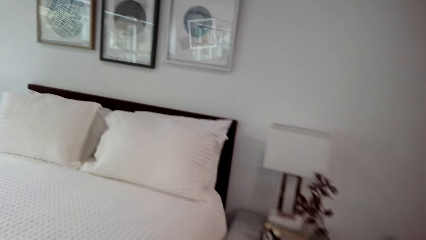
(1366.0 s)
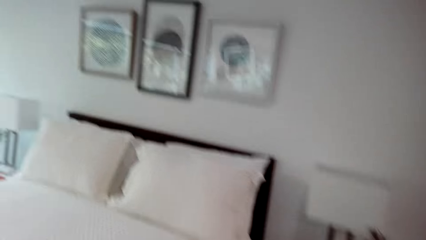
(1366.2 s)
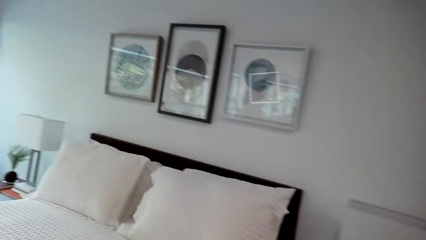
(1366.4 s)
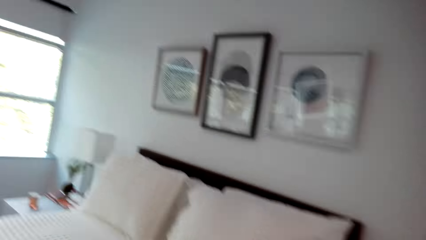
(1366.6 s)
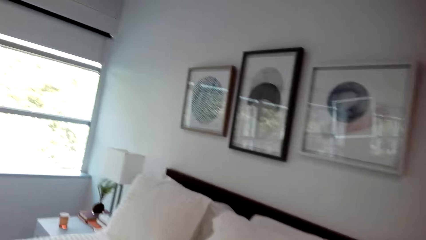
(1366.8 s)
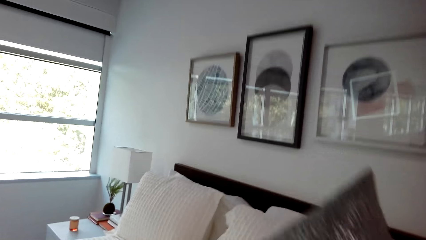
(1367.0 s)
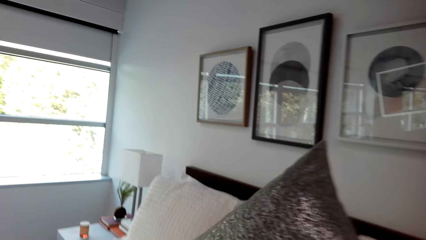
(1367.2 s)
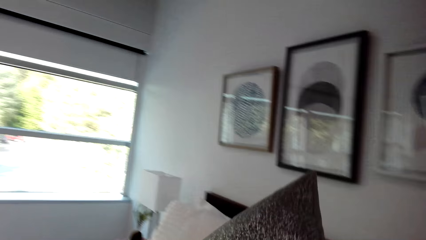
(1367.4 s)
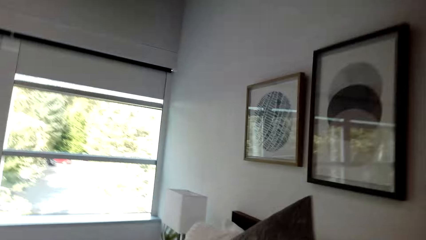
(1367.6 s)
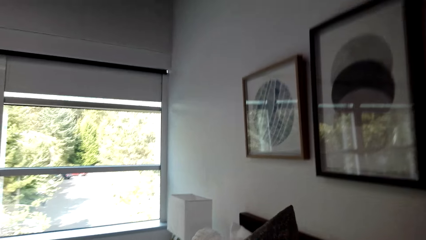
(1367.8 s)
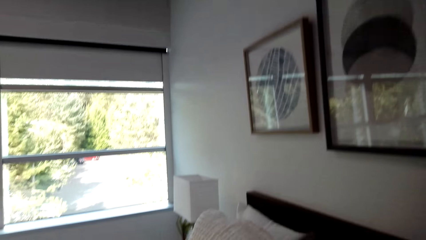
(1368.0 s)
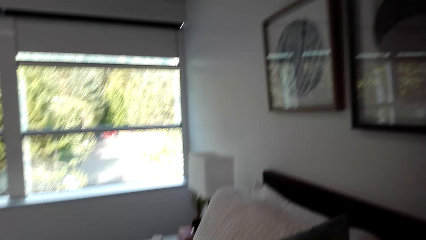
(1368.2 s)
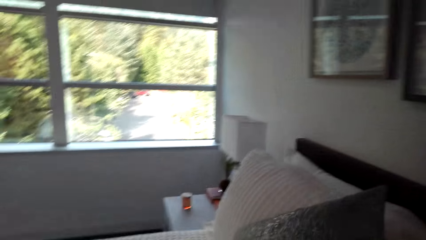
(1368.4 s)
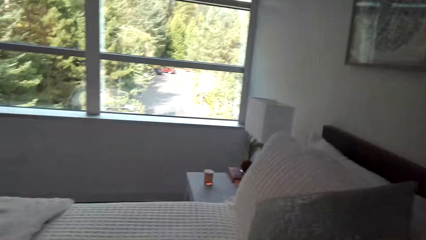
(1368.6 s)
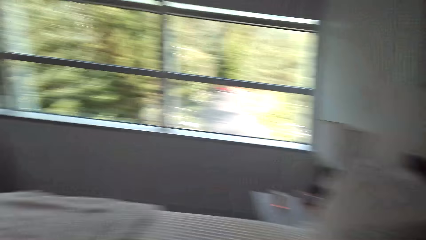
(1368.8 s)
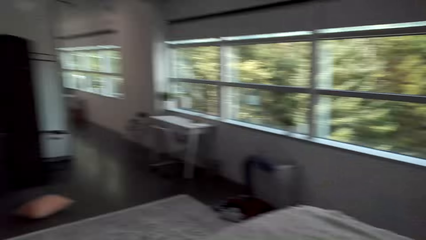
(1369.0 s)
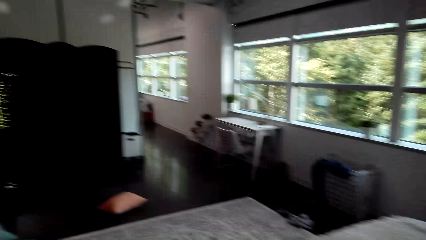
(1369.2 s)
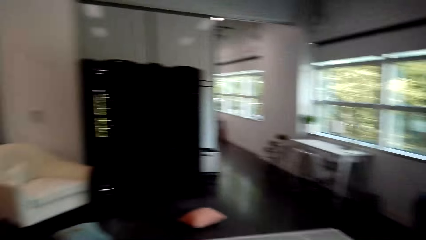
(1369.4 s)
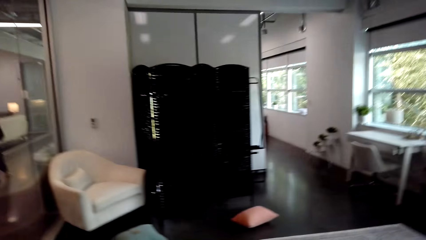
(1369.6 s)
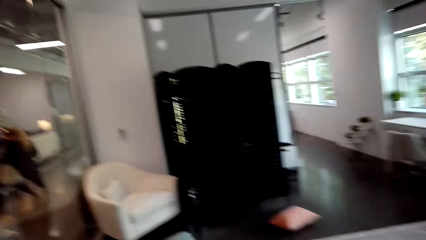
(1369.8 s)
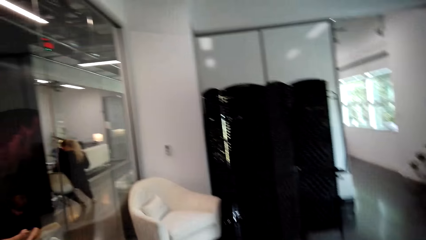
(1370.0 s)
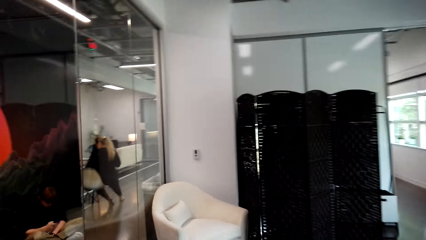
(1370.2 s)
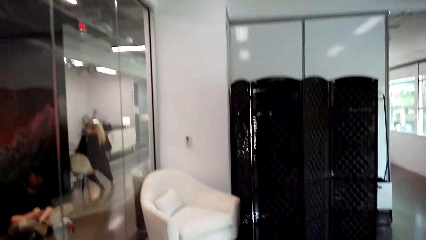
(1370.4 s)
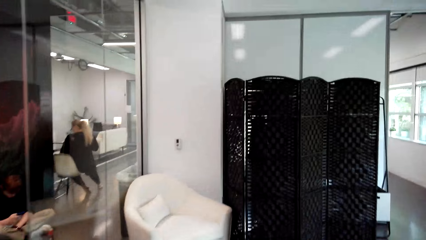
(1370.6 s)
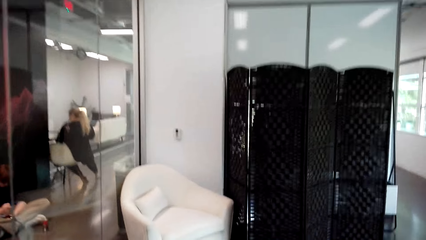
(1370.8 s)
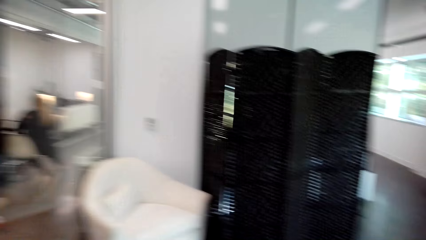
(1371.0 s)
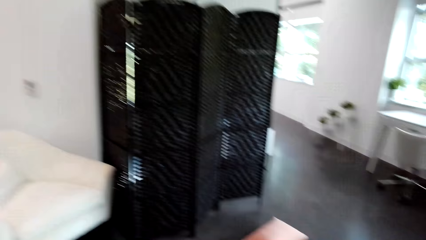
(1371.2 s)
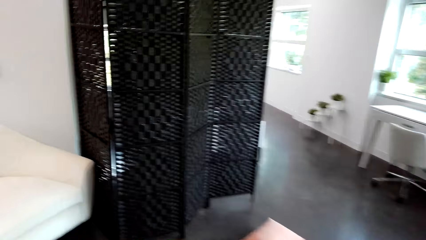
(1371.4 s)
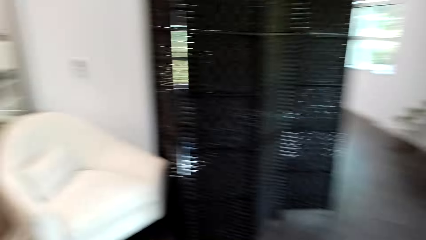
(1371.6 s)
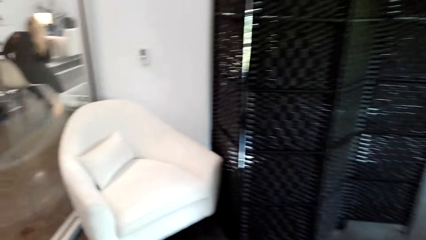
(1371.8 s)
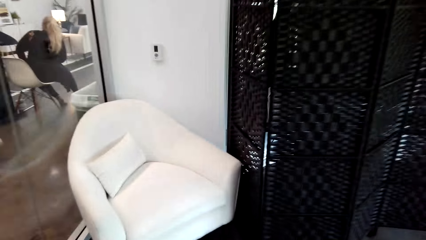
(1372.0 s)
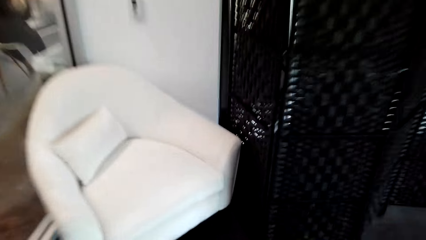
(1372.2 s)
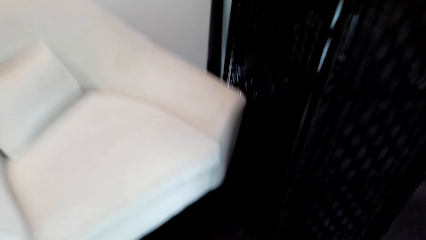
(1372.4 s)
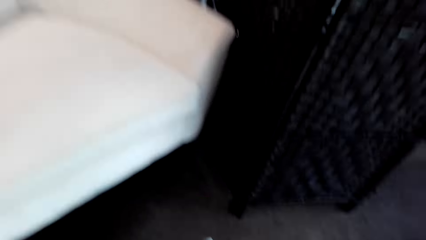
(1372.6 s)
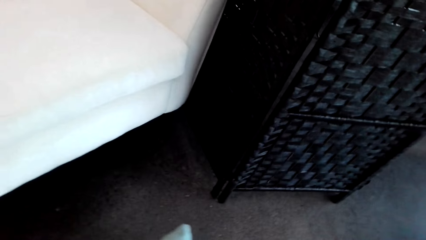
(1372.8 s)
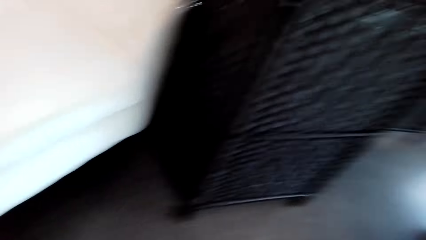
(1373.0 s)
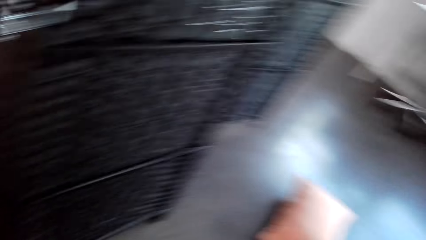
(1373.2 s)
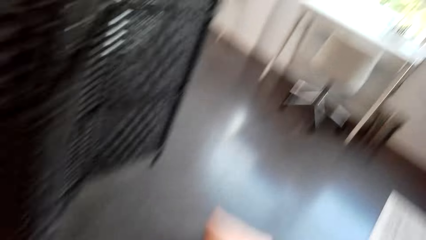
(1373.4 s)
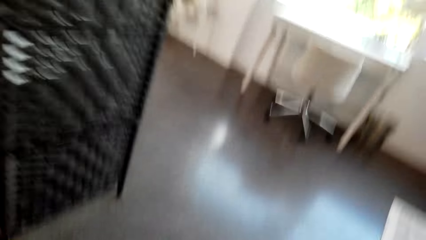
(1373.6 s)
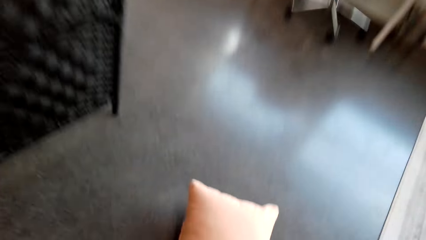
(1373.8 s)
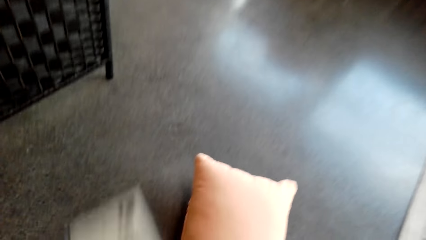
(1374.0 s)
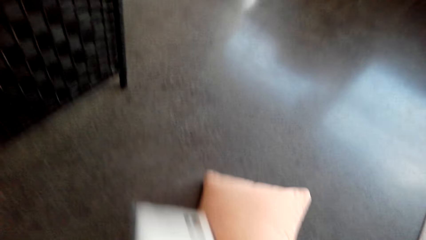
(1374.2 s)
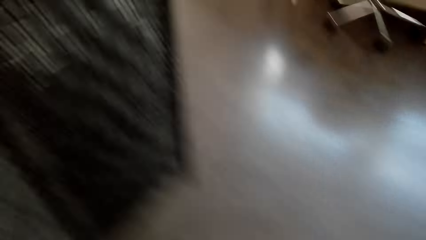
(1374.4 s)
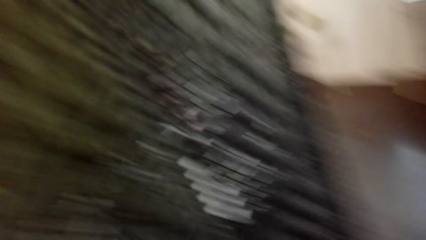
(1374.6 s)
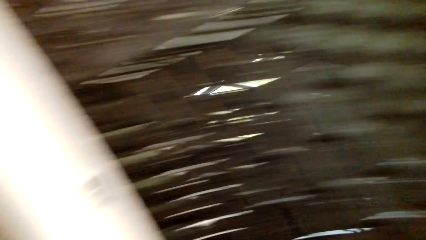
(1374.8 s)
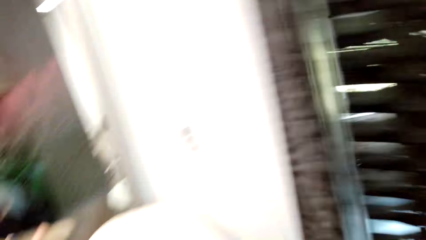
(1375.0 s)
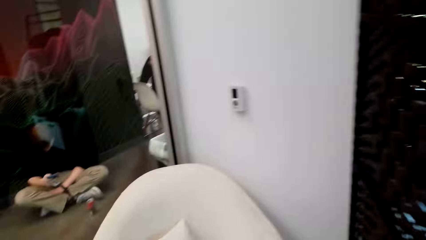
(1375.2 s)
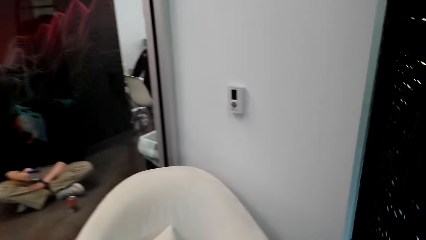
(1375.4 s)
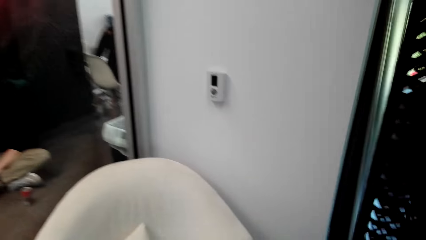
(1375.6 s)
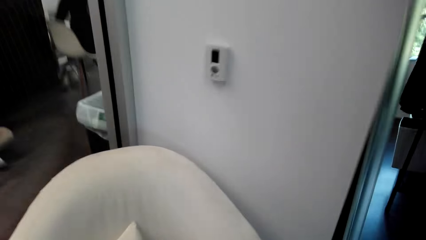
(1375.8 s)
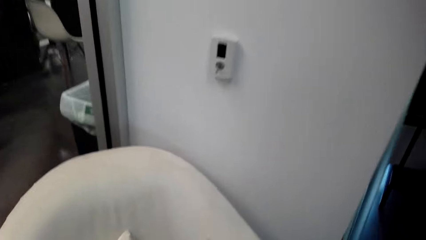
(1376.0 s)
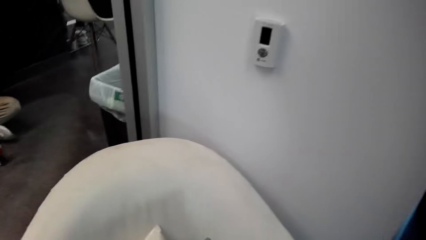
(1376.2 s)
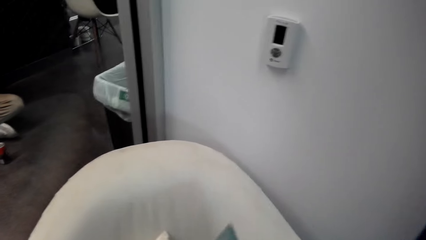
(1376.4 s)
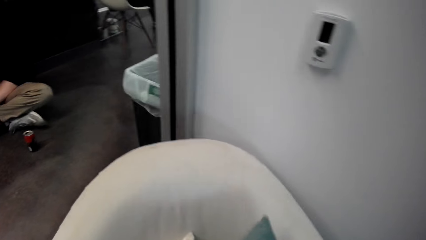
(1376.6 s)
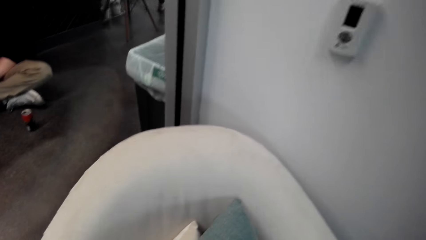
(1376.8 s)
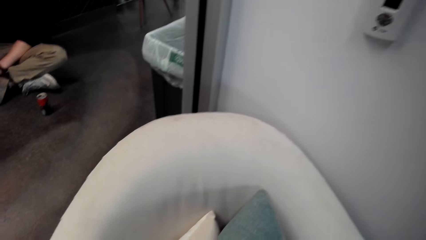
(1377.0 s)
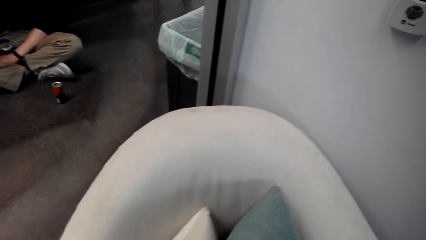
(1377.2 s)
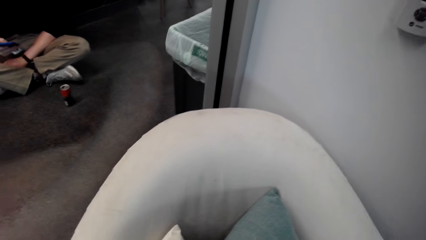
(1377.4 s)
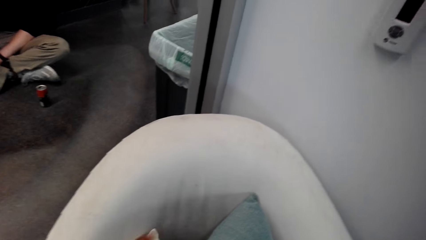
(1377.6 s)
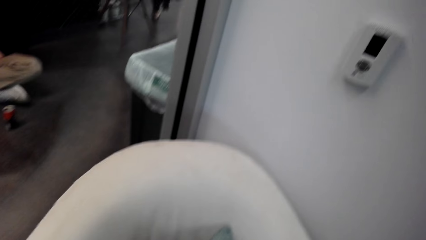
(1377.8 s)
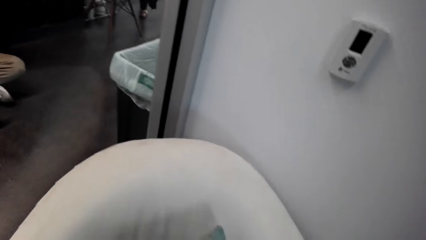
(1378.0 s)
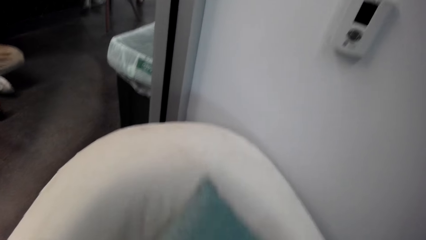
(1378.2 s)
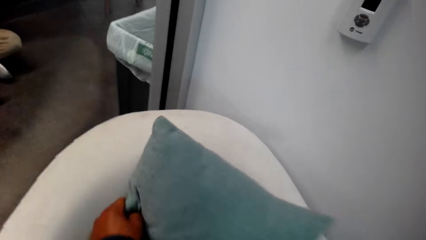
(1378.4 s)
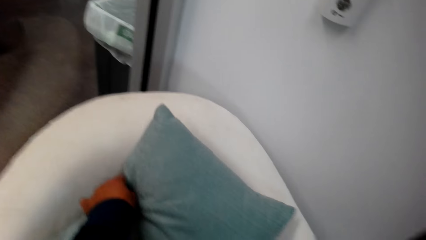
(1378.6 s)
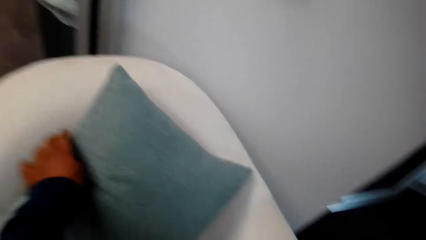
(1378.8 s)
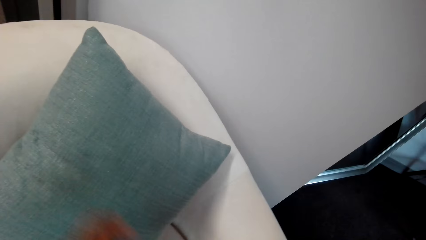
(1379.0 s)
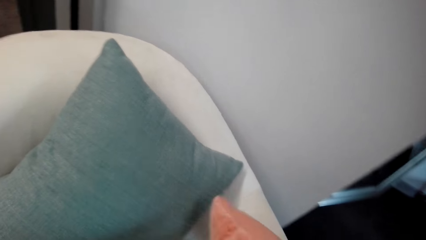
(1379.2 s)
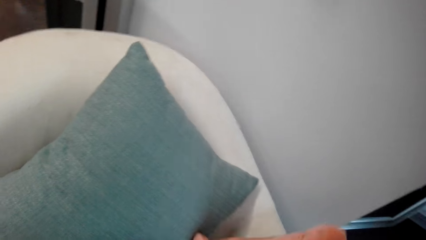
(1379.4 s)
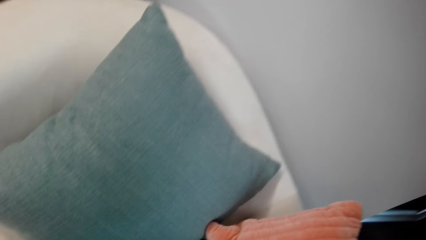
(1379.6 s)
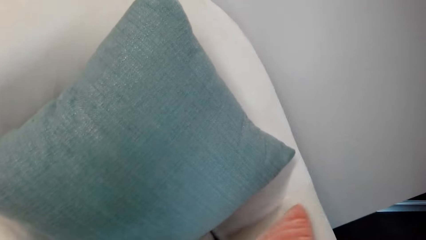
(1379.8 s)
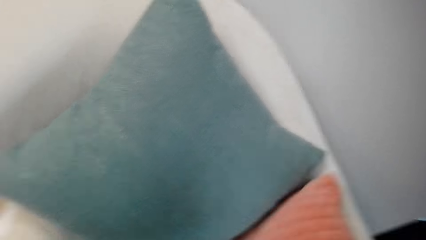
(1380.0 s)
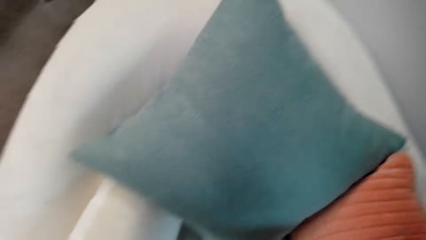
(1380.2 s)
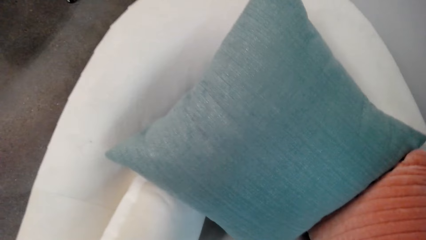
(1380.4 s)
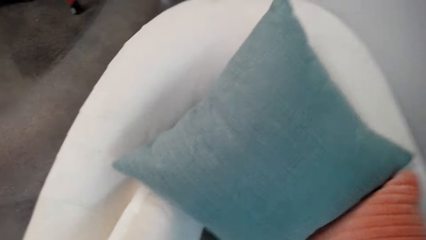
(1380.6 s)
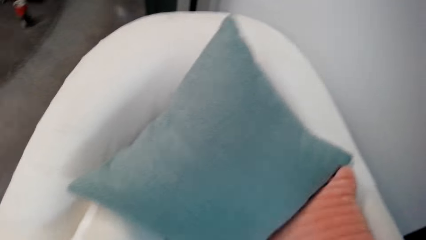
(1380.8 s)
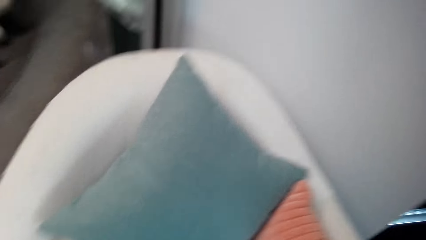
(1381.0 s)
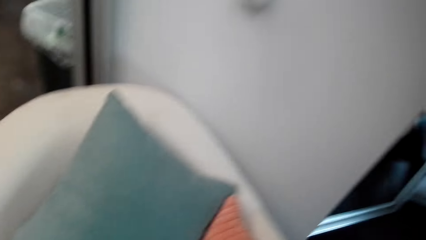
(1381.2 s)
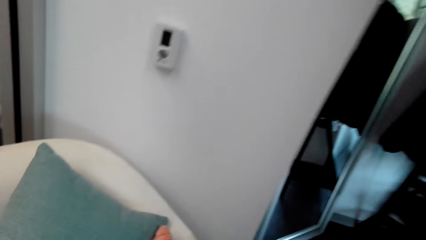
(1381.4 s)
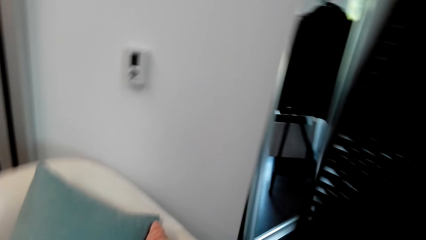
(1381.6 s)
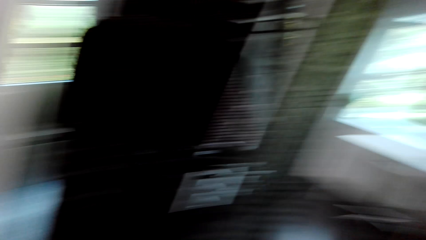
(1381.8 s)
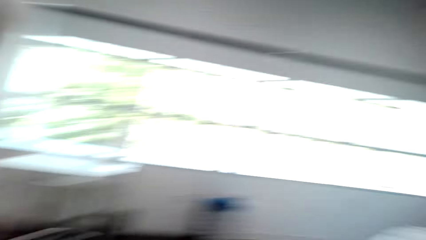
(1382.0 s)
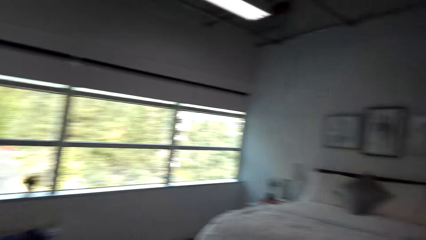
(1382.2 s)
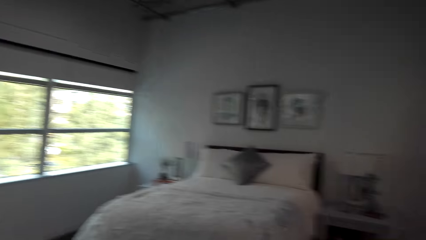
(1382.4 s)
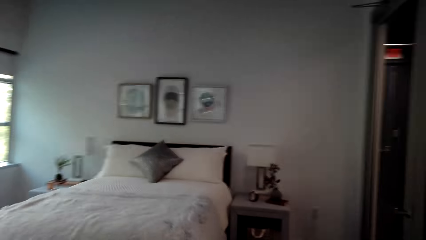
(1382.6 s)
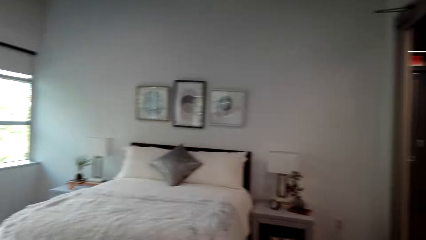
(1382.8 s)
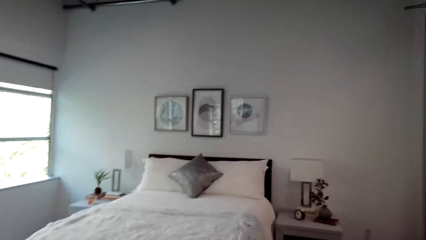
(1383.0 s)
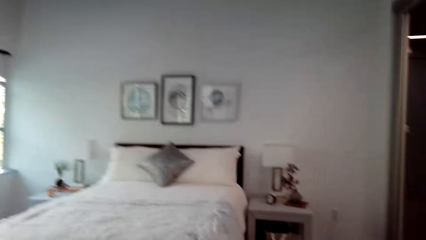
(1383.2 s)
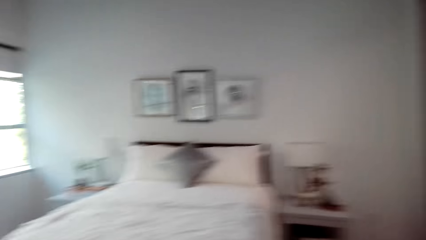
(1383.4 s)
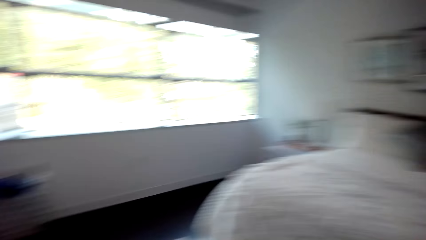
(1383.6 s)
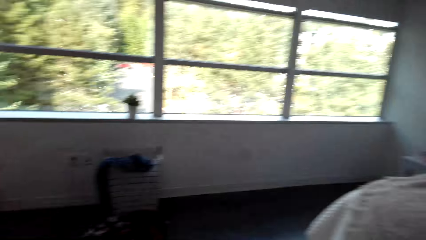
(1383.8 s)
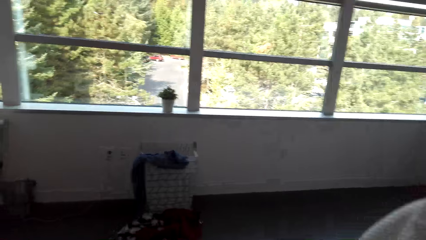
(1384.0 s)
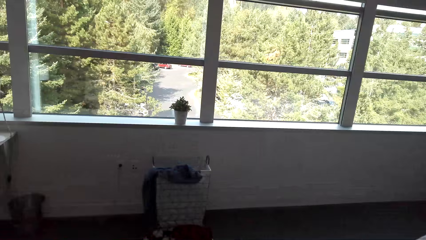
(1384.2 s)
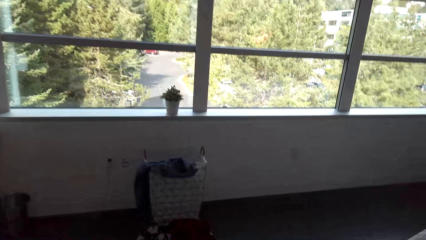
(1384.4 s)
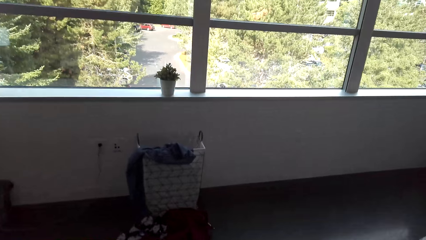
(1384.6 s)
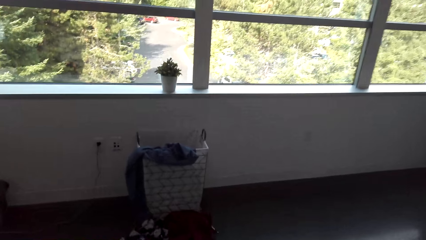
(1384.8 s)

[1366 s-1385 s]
The camera wearer puts the throw pillow on the bed. They move around. They pick a throw pillow from the floor. They put the pillows on the chair. They arrange the throw pillows on the chair. They move around.
